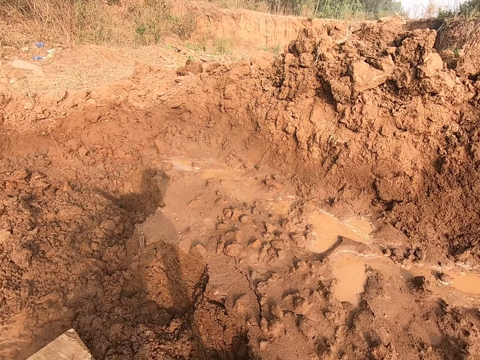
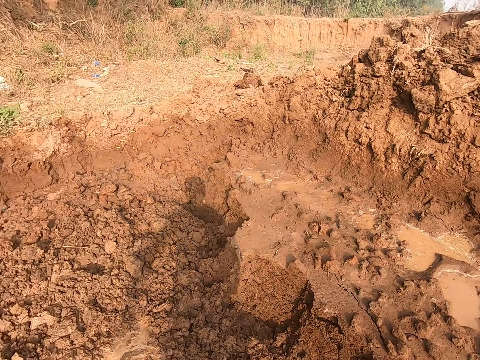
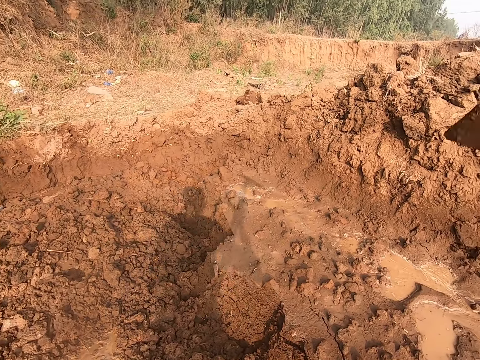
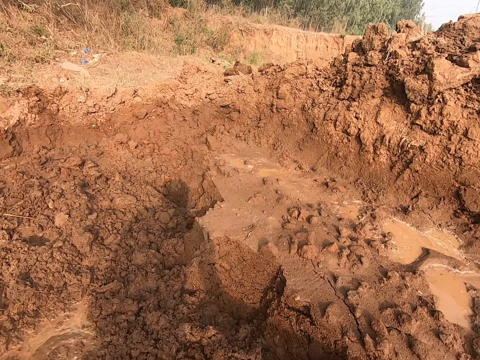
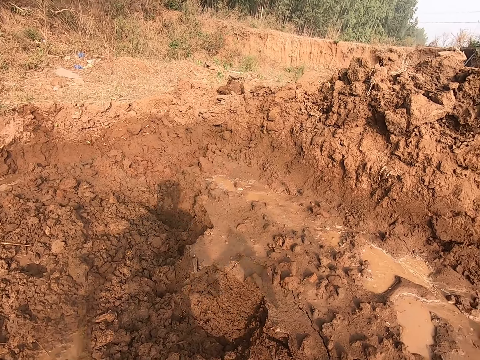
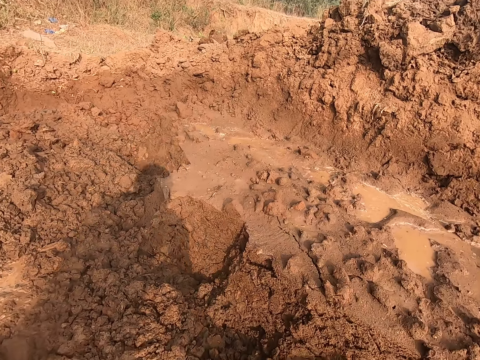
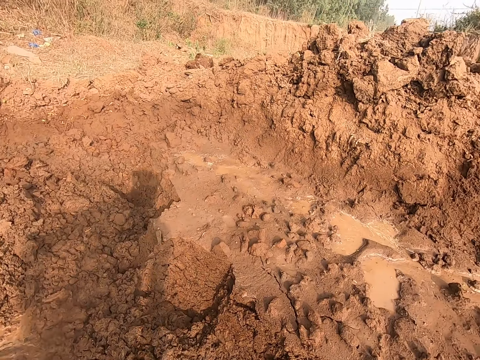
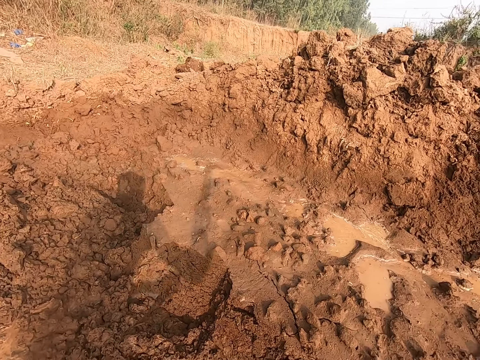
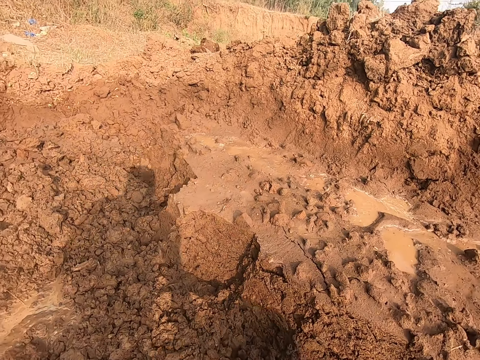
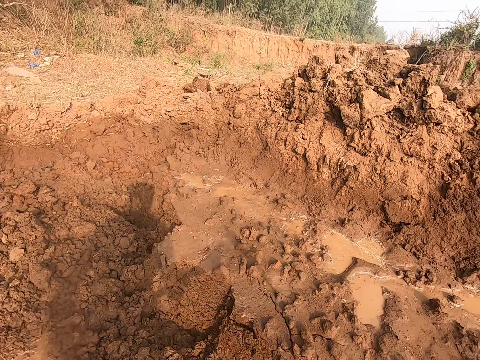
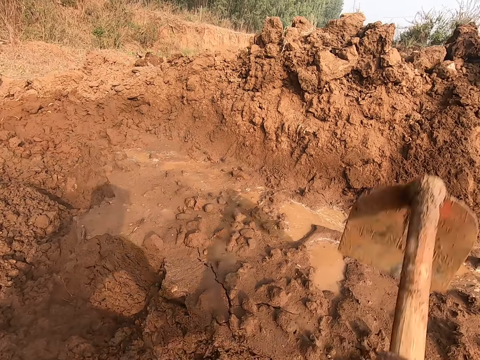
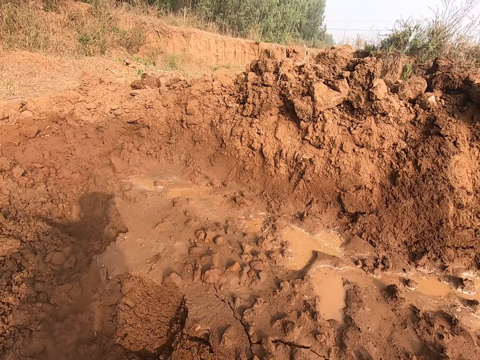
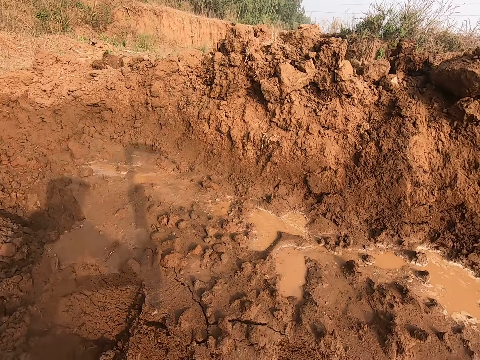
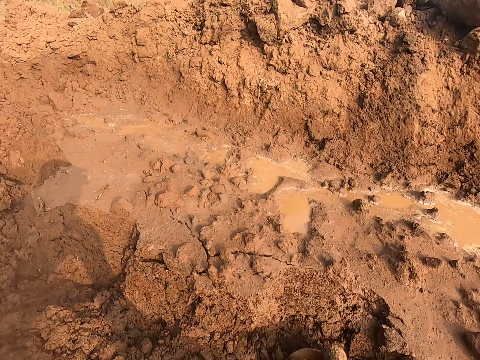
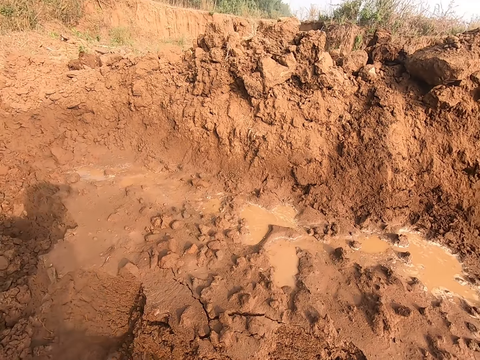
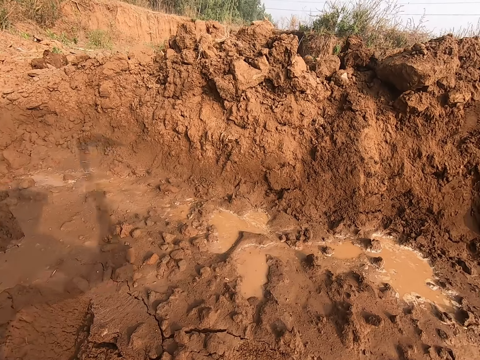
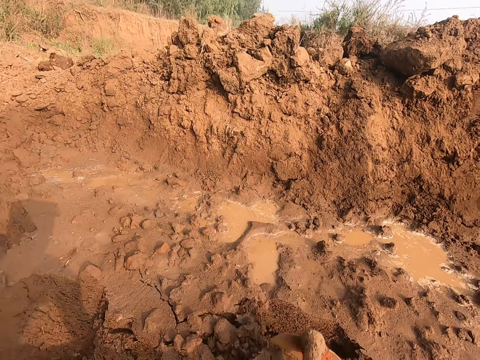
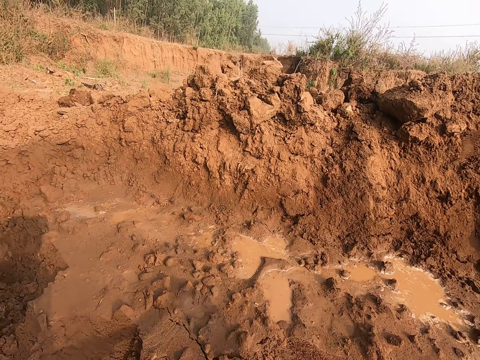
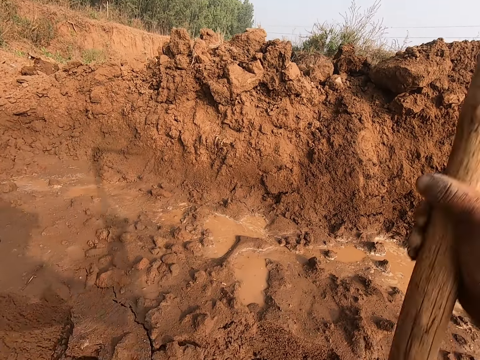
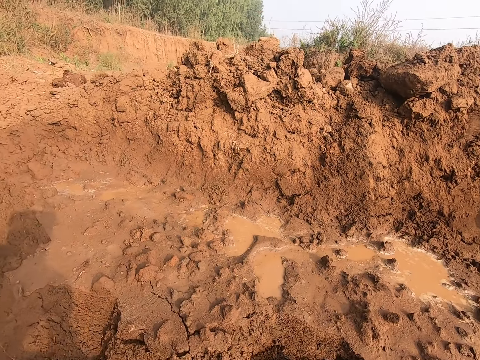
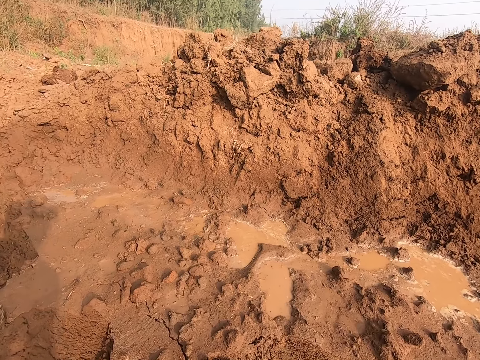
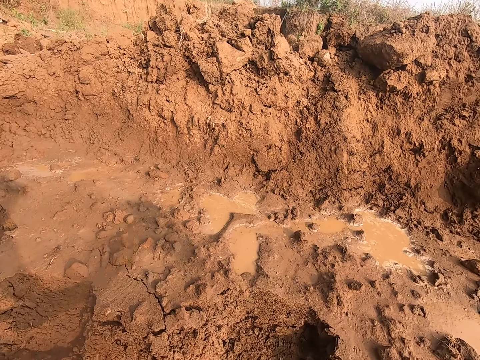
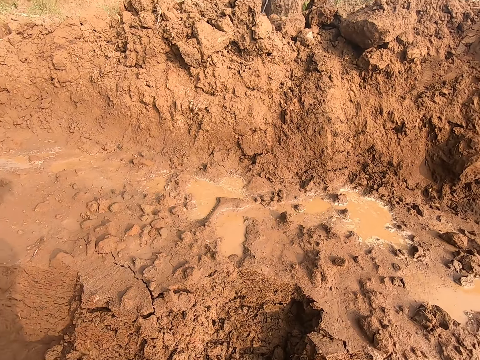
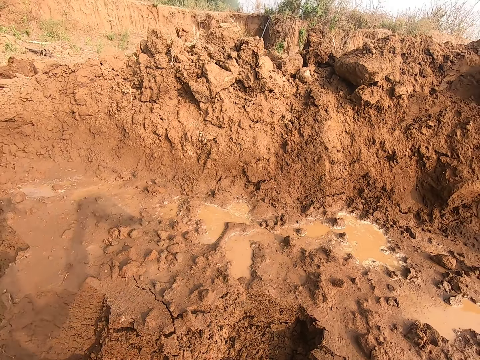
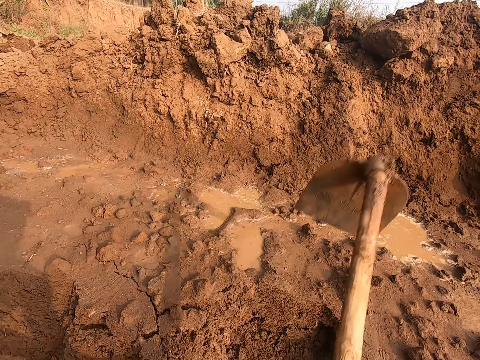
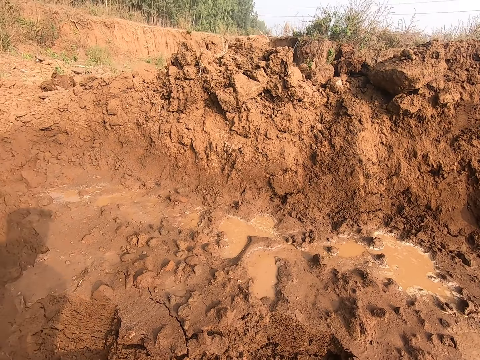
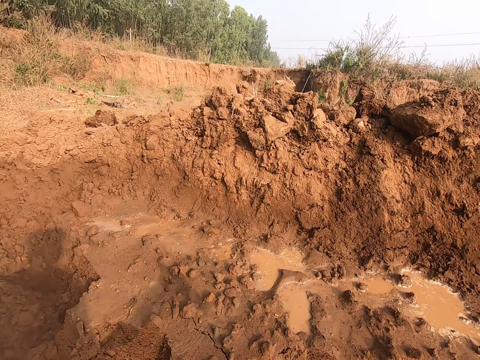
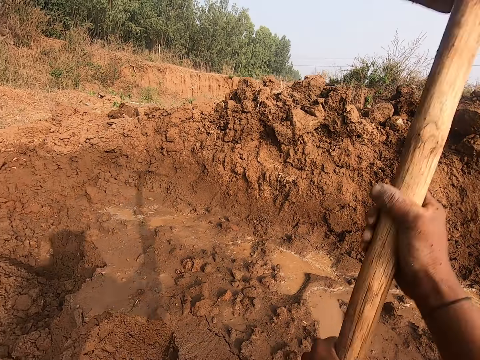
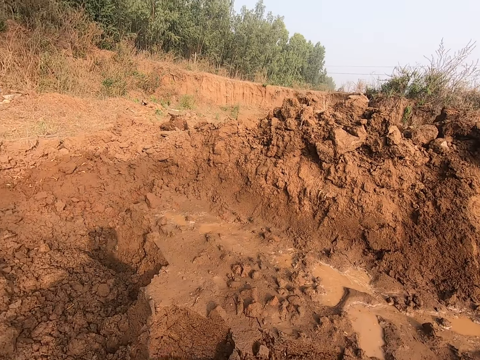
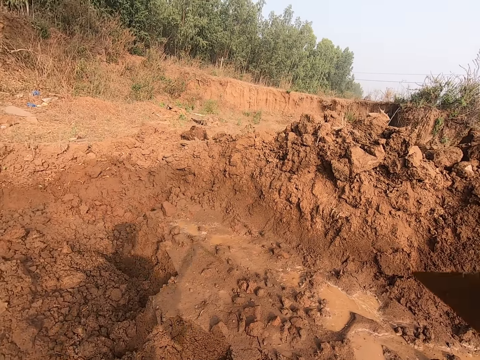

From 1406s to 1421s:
The camera wearer digs mud with the hoe.

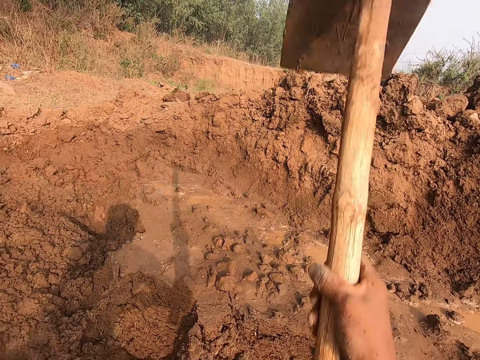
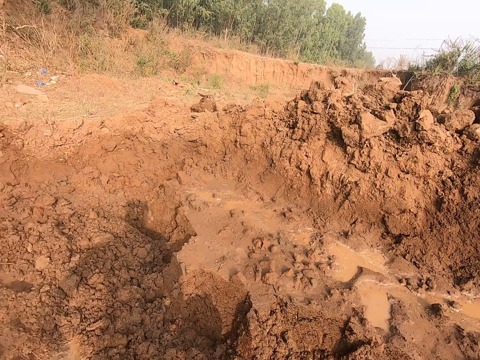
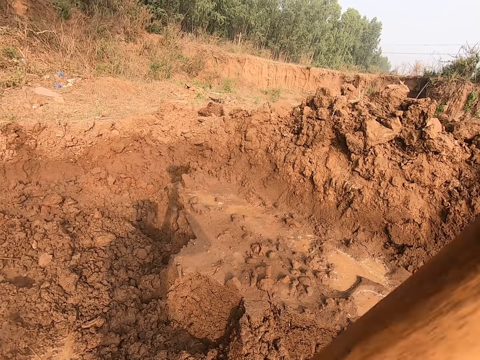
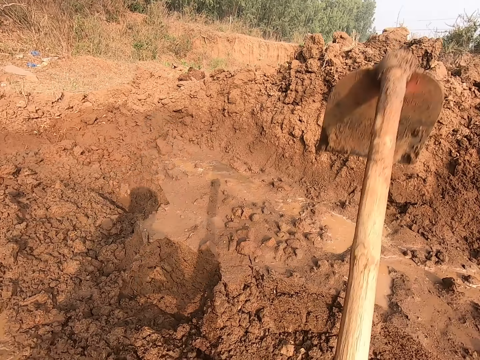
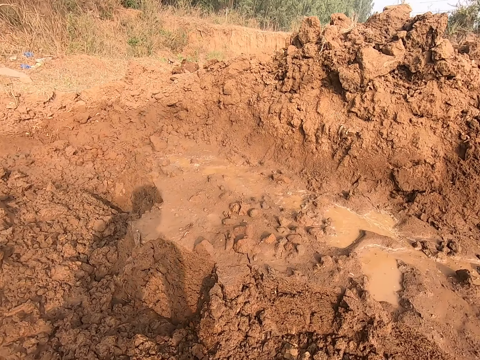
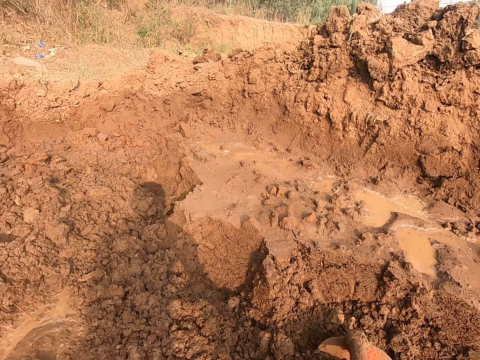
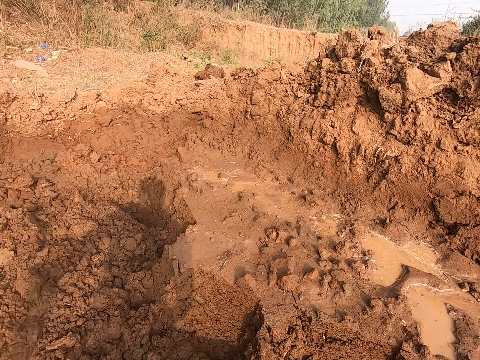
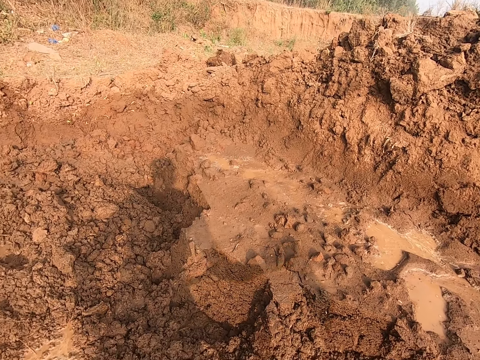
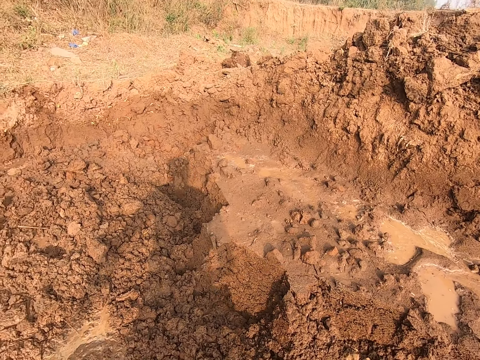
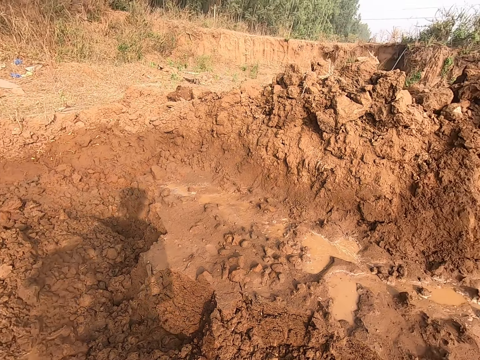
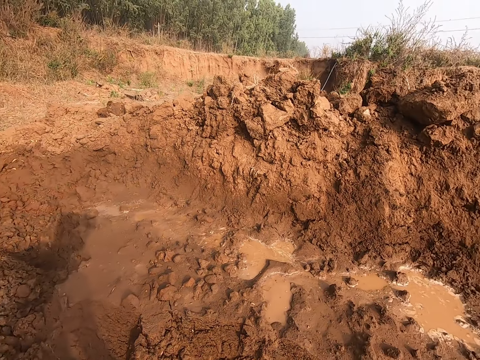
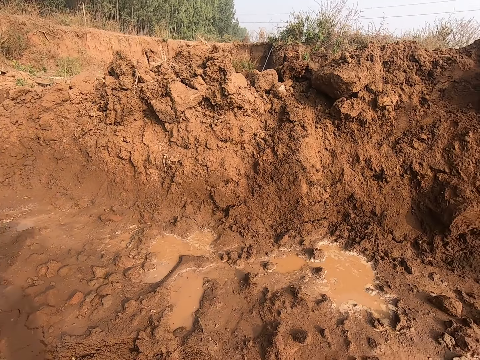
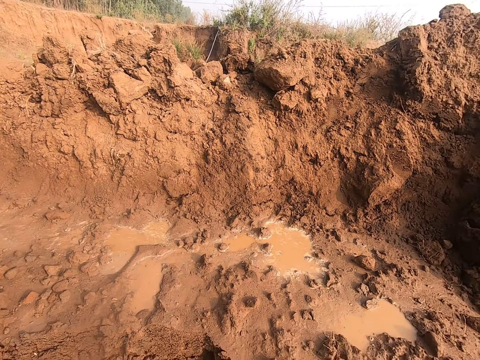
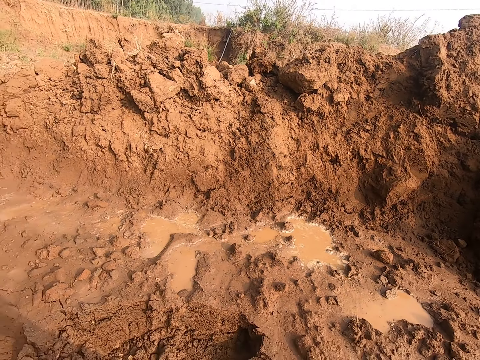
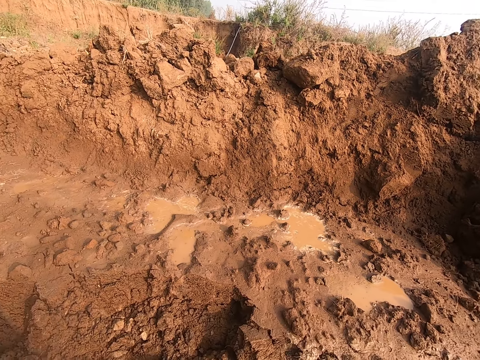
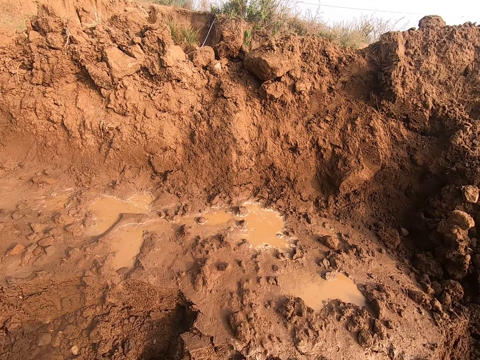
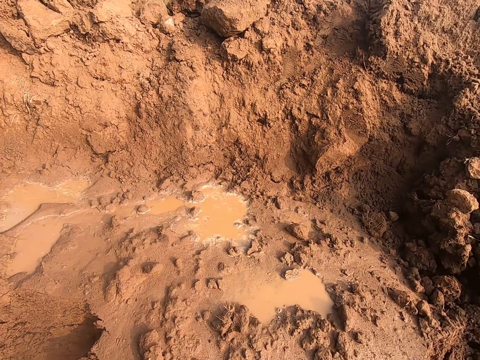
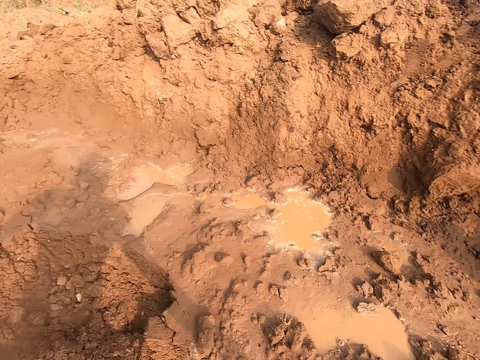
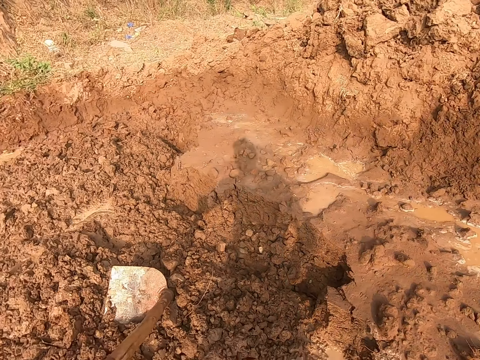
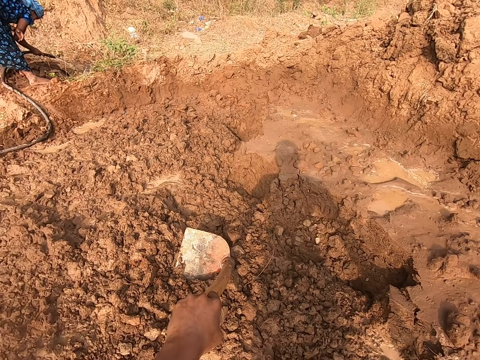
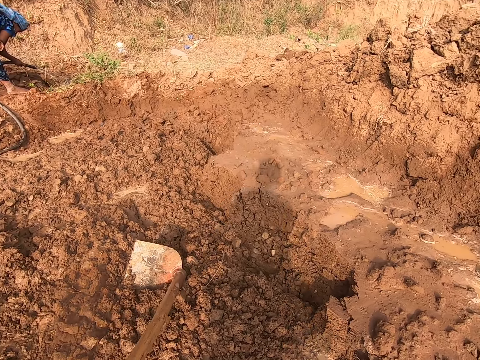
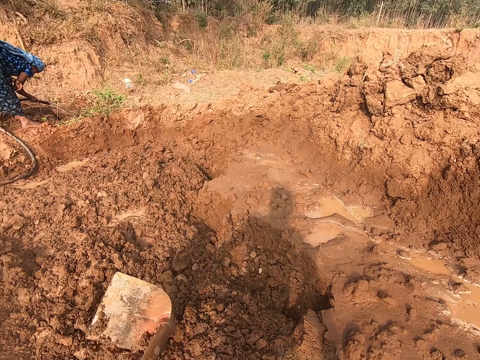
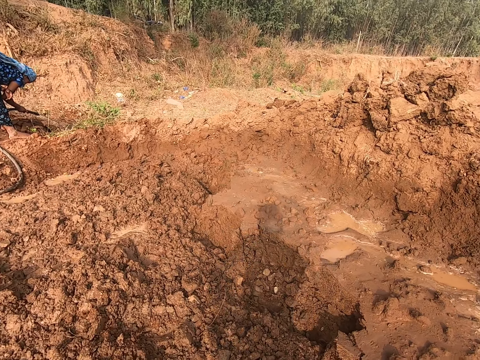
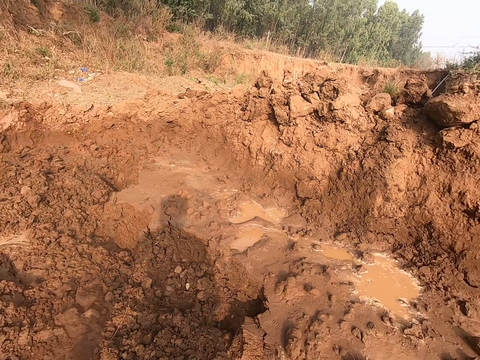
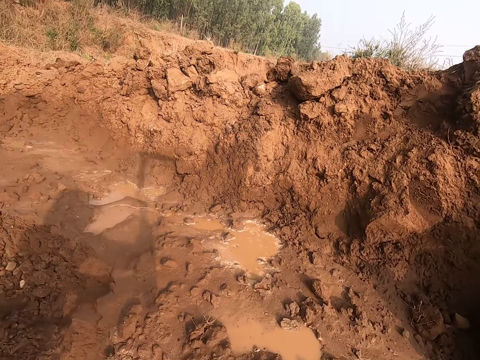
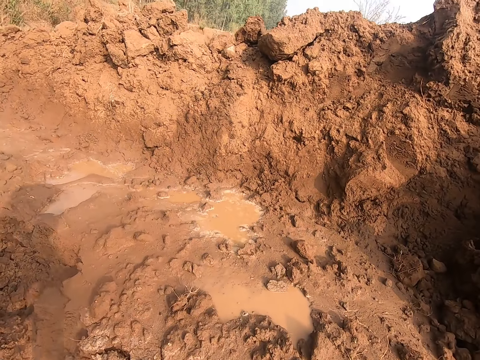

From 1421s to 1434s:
The camera wearer looks around the compound. He picks the hoe from the ground with his left hand. He looks at a woman. He digs the ground with the hoe in both hands.
